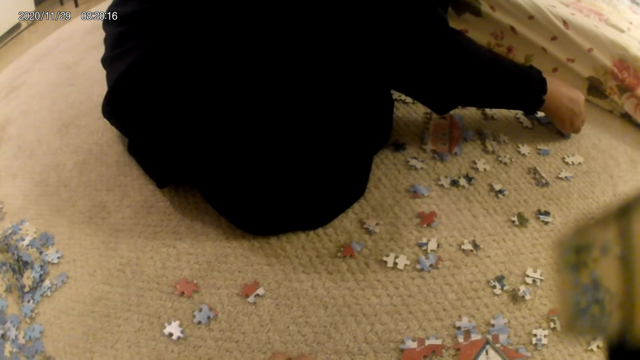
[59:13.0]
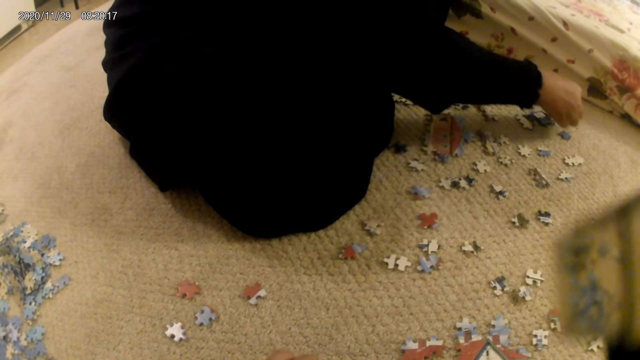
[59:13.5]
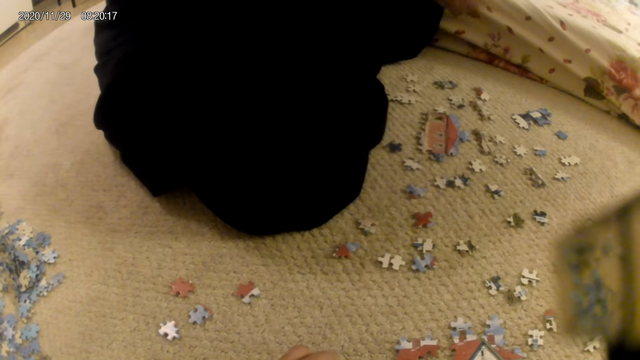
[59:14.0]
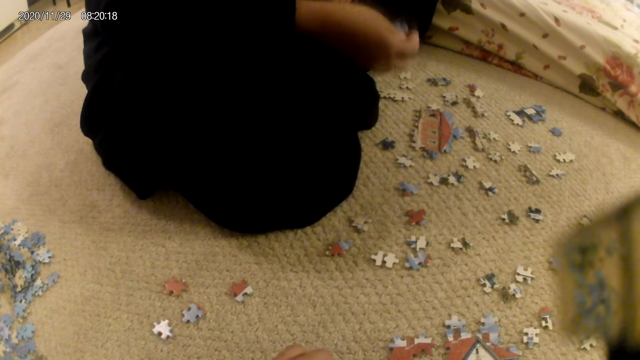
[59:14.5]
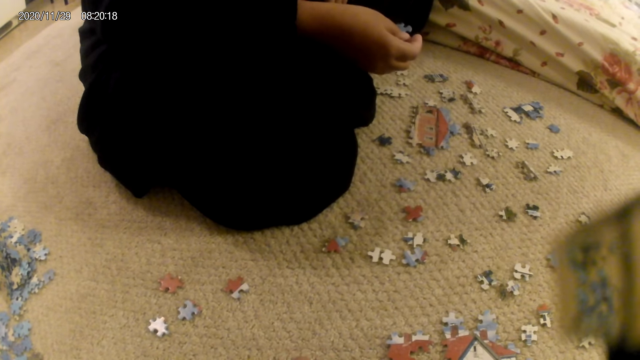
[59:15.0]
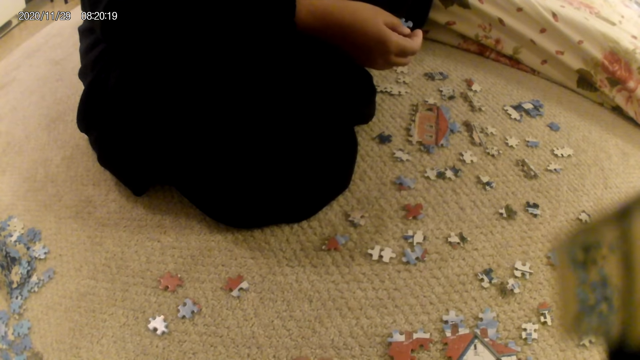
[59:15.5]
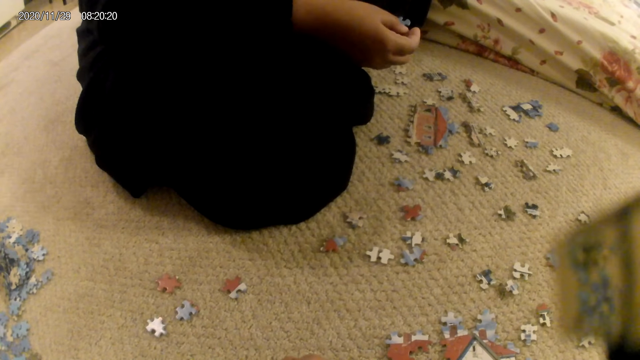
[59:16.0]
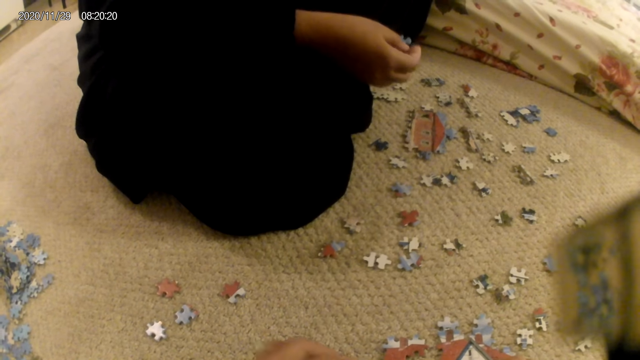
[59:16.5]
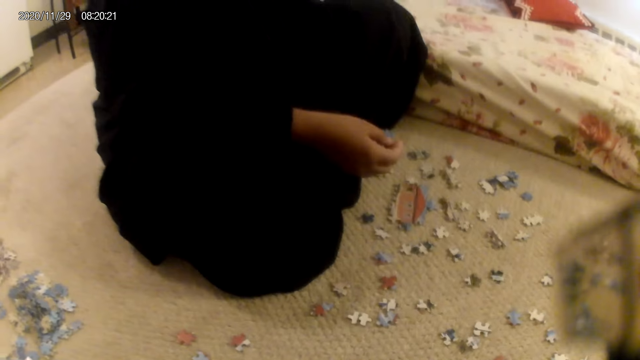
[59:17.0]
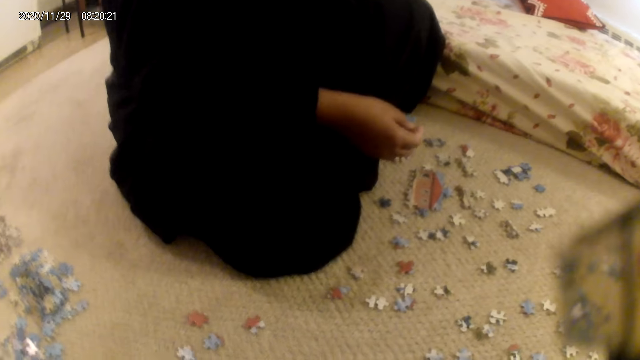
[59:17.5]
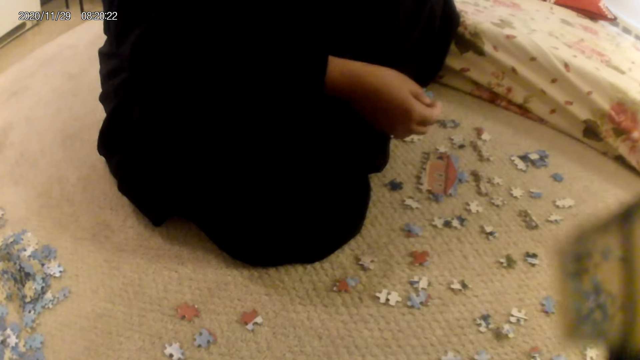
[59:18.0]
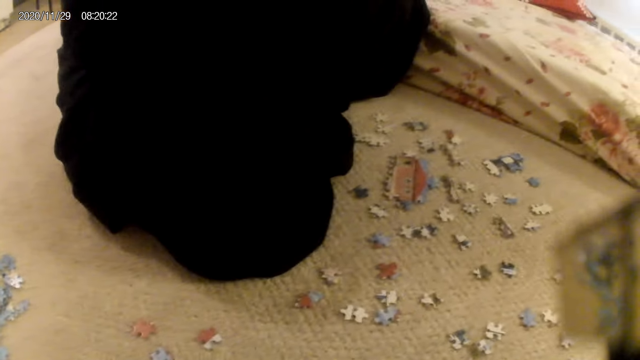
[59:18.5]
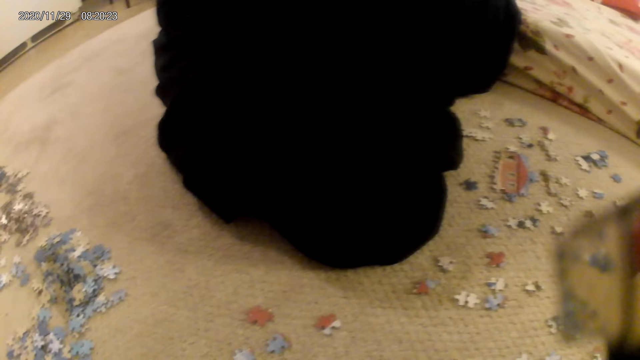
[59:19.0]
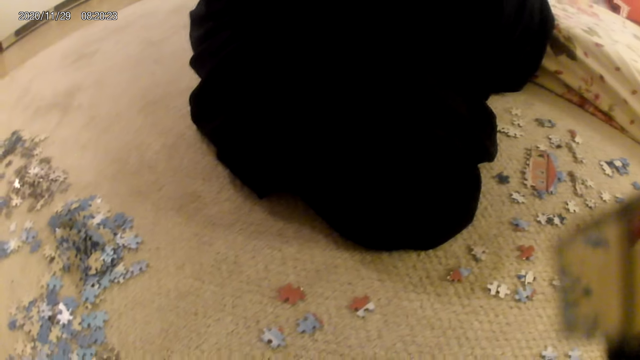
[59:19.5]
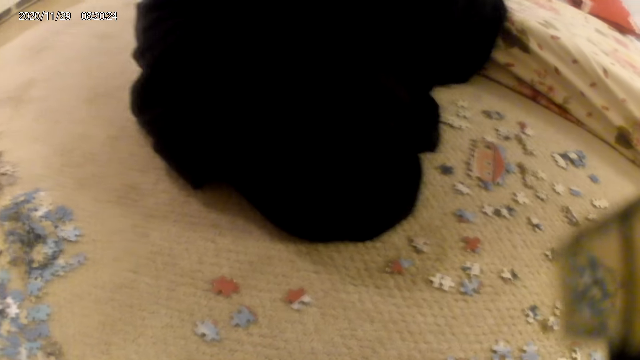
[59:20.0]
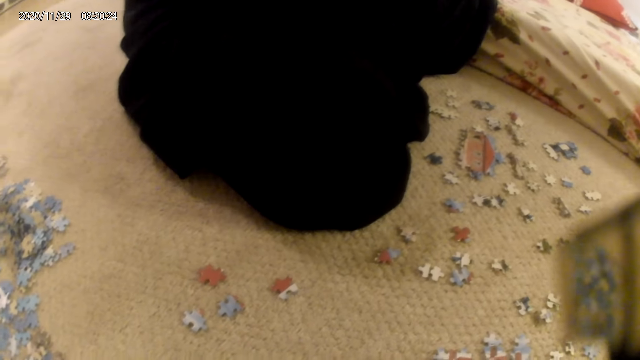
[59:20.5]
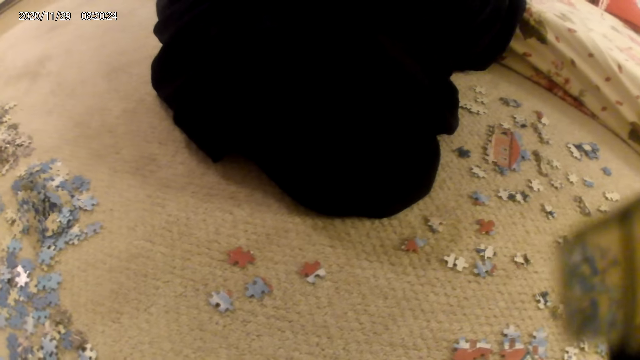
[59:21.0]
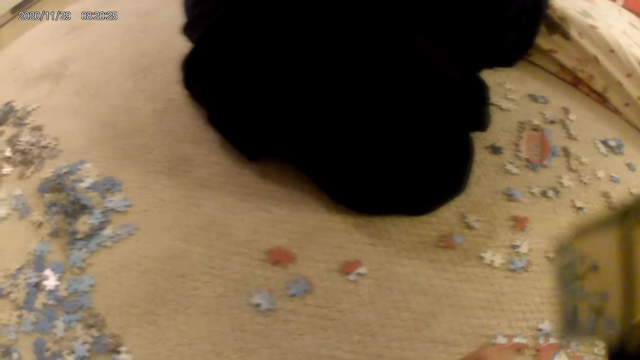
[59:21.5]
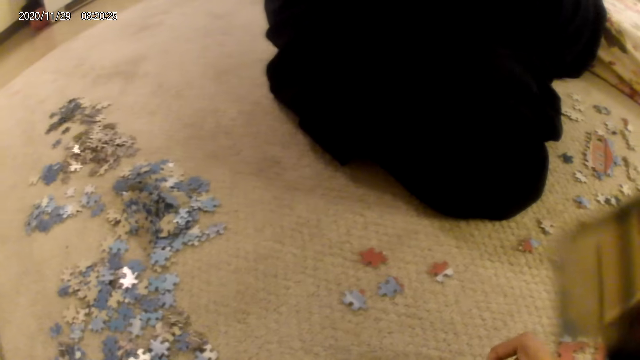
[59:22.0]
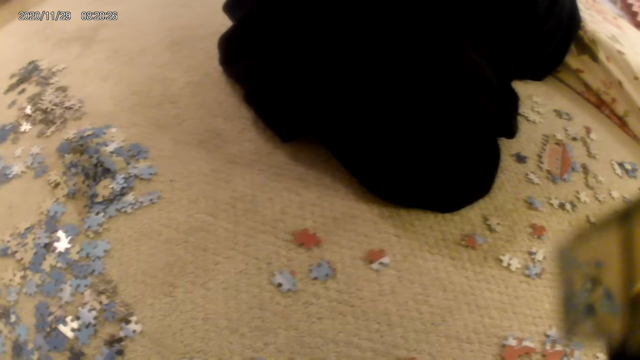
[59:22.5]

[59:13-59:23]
The lady stares at the puzzle piece. The camera wearer does something.

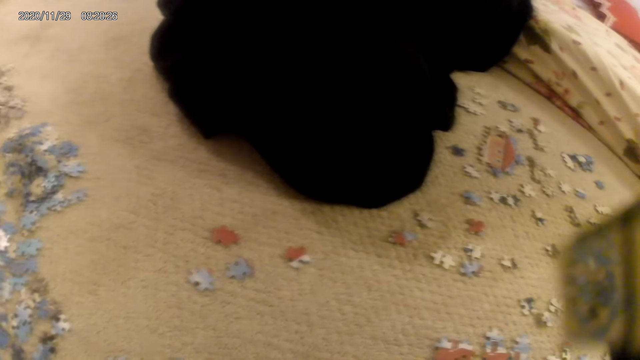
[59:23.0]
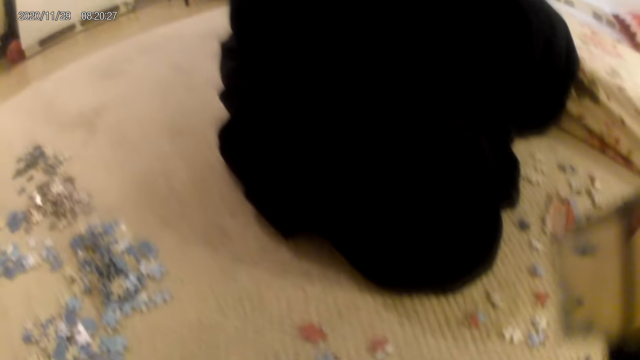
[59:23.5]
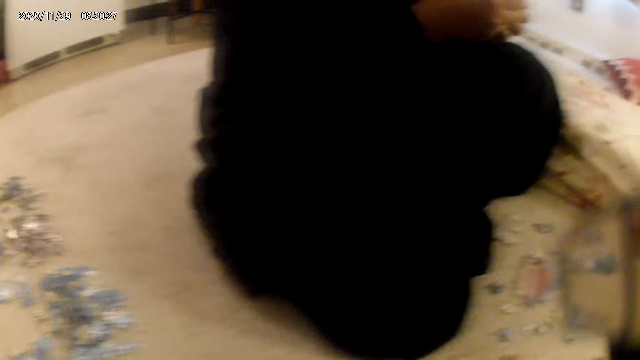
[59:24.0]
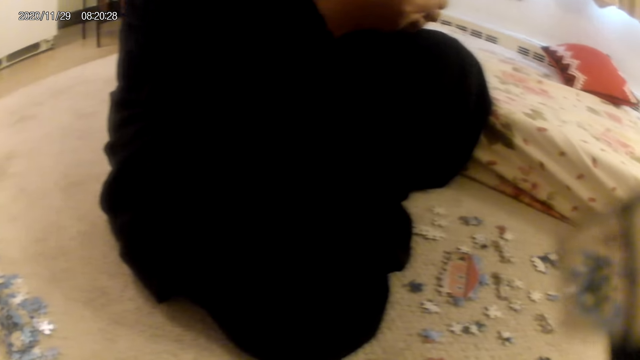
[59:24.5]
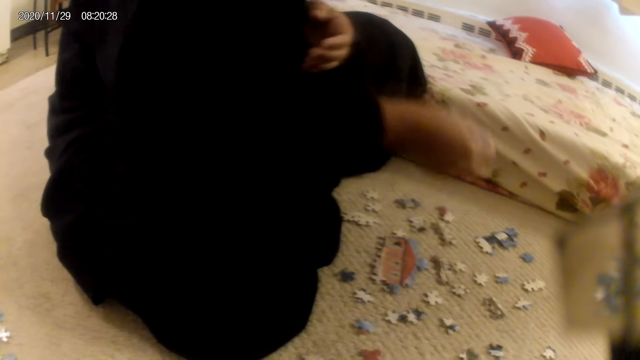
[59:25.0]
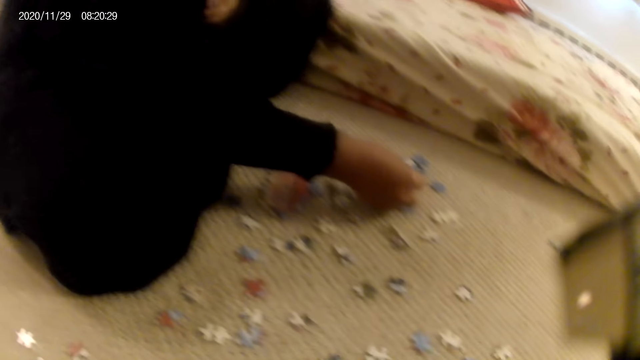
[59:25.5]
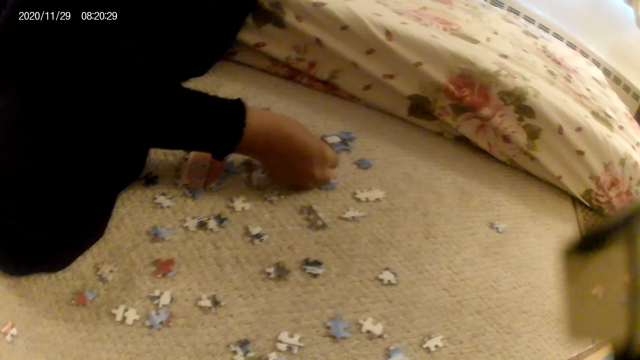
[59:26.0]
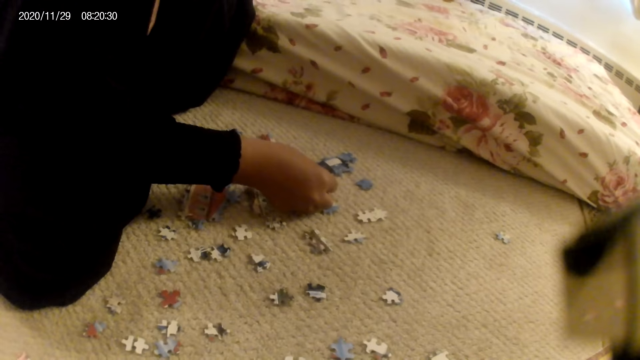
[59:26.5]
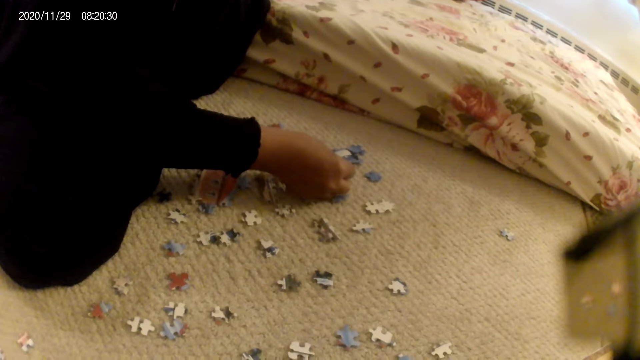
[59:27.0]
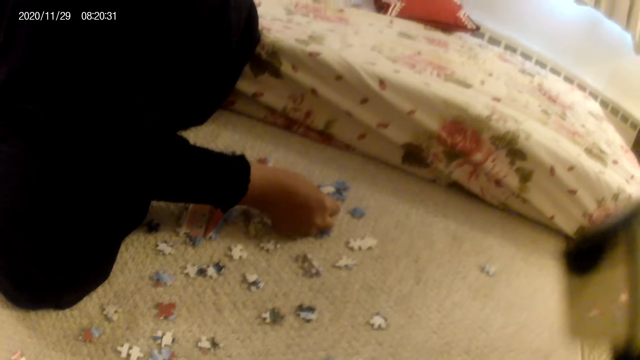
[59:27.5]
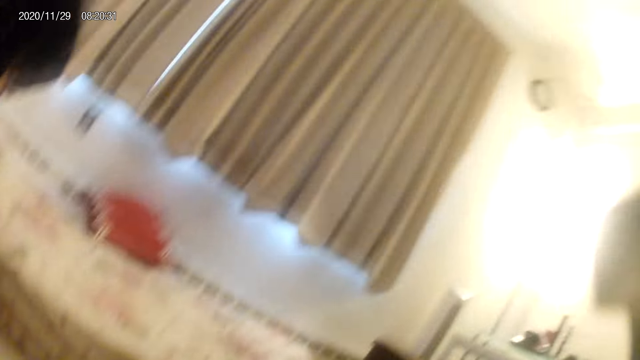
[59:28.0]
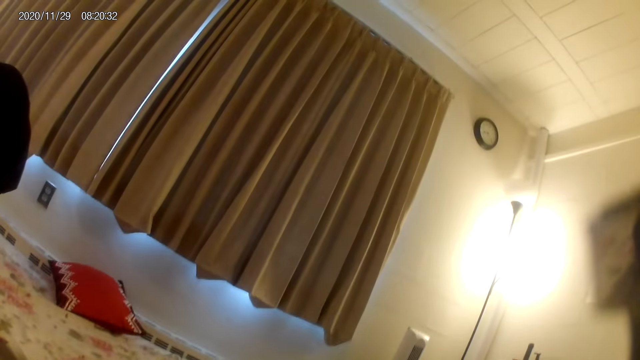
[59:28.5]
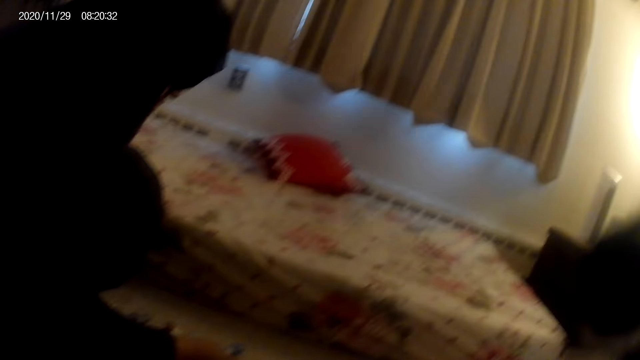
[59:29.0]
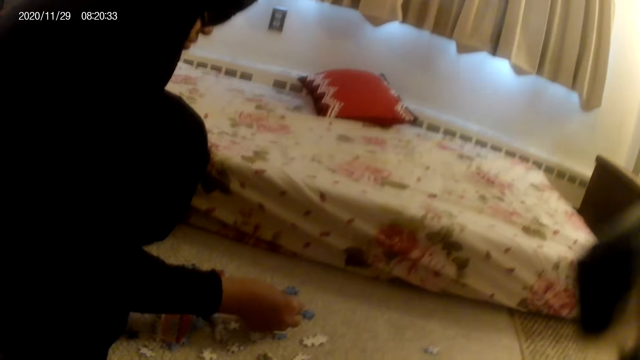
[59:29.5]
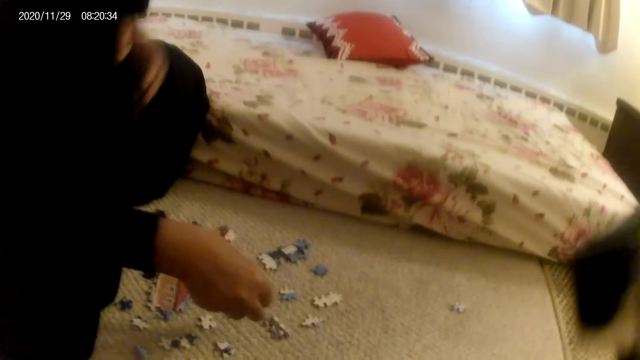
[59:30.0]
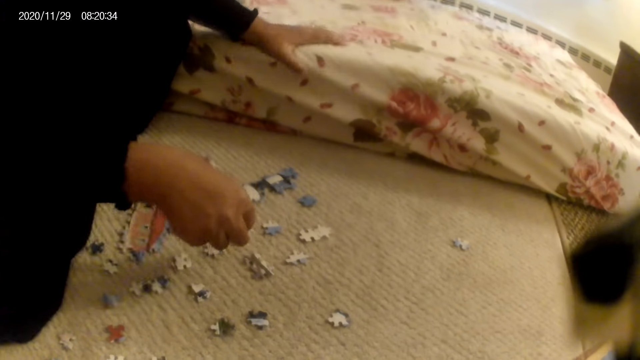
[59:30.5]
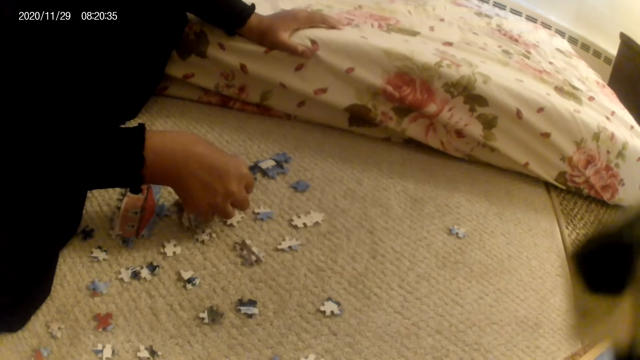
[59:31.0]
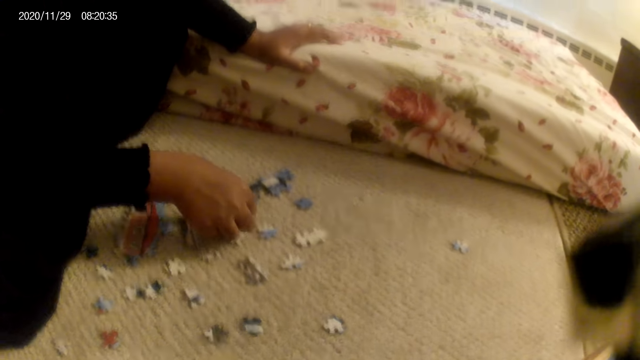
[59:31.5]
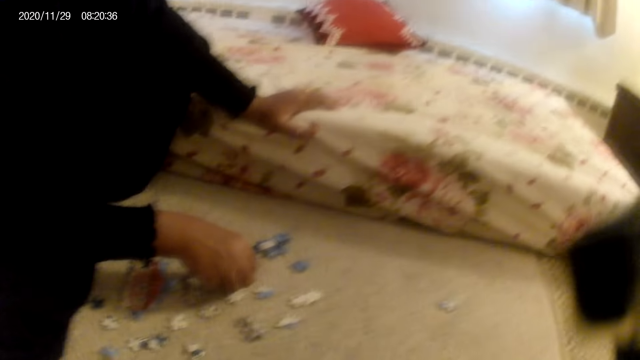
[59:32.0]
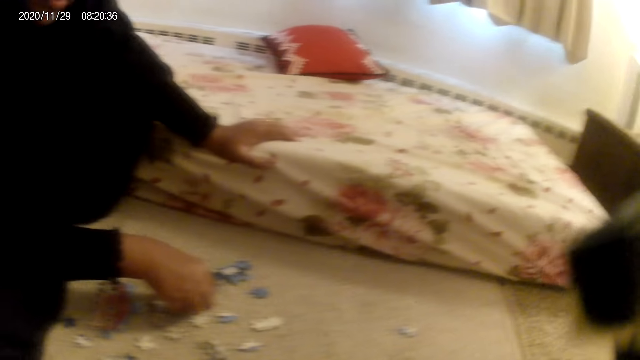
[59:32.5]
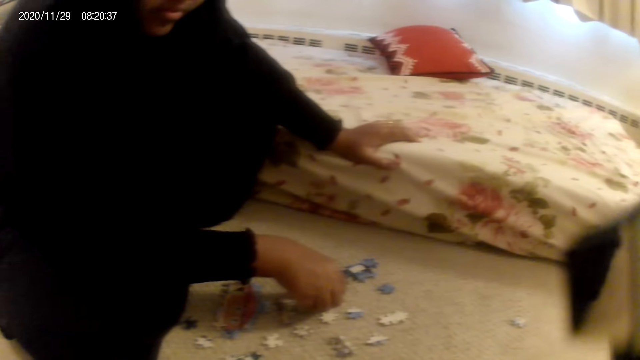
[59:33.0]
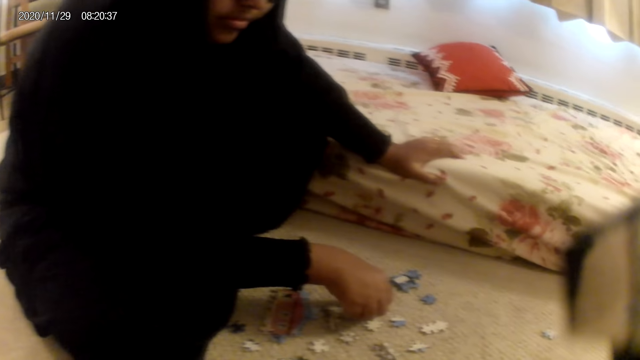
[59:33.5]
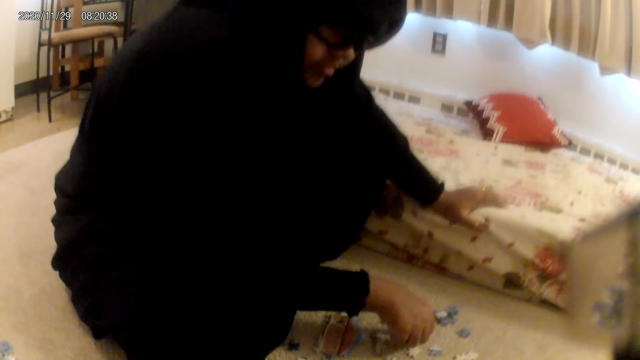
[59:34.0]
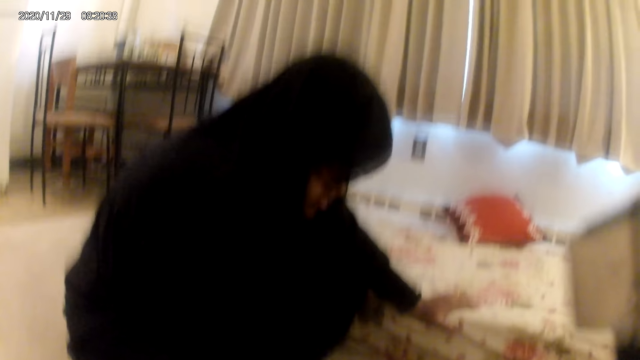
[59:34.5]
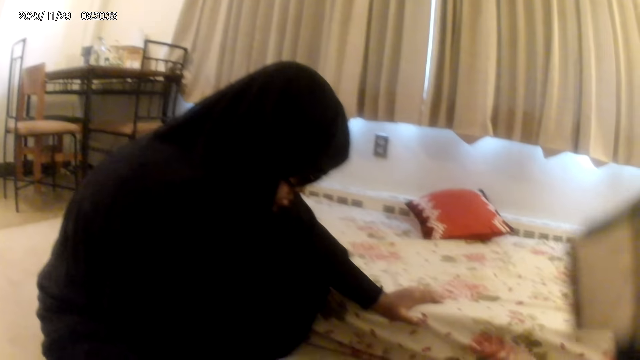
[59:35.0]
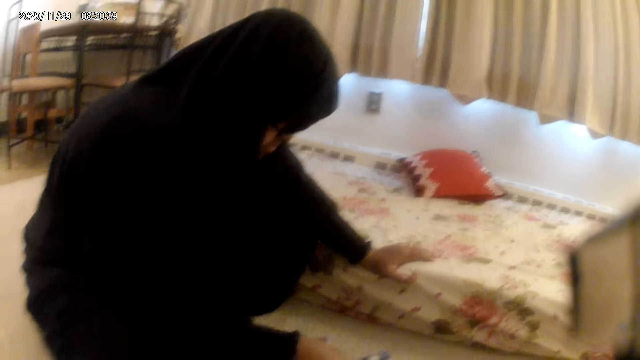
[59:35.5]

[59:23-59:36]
The lady fits the puzzle piece in the puzzle structure. The camera wearer looks around. The lady places a hand on the mattress. The lady fits the puzzle piece in the puzzle structure. The lady interacts with the camera wearer. The camera wearer stares at the puzzle pieces on the floor. They interact with the lady.
